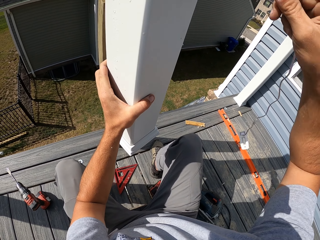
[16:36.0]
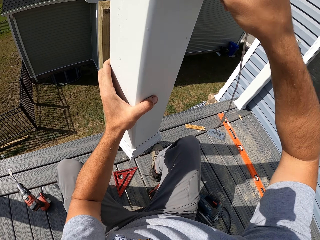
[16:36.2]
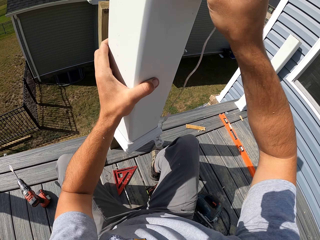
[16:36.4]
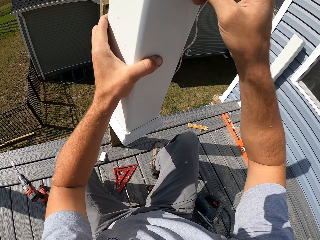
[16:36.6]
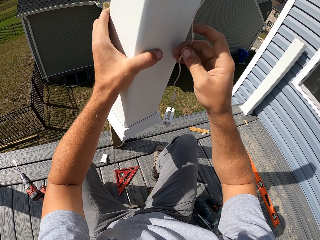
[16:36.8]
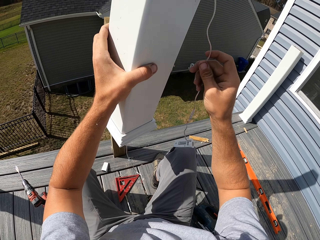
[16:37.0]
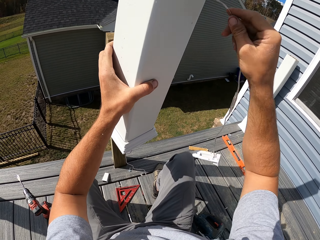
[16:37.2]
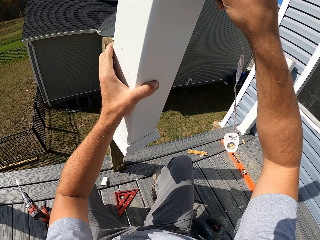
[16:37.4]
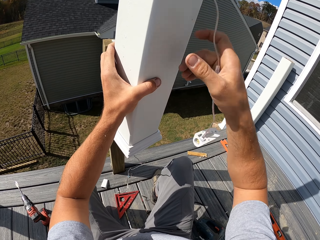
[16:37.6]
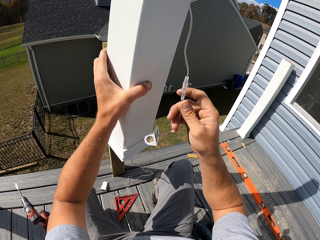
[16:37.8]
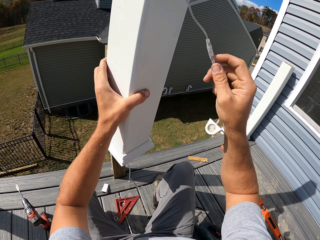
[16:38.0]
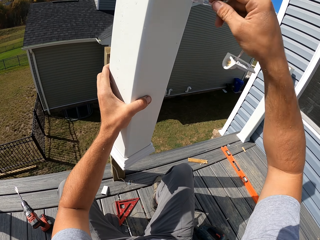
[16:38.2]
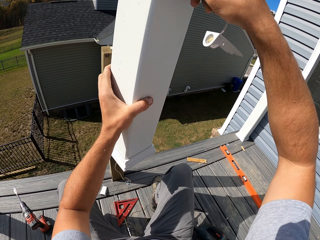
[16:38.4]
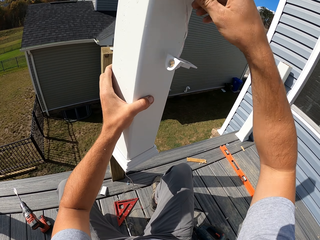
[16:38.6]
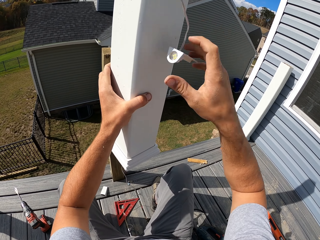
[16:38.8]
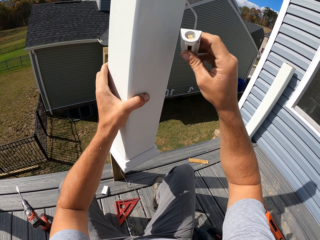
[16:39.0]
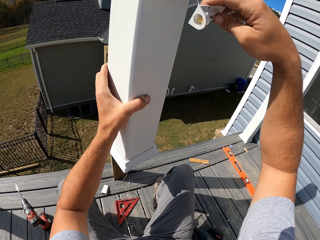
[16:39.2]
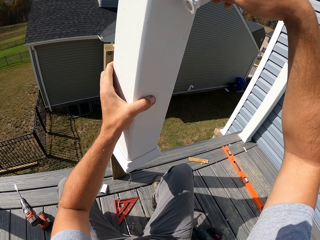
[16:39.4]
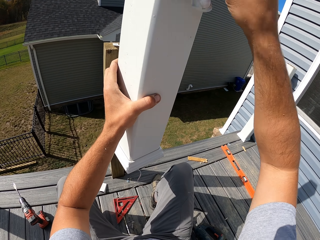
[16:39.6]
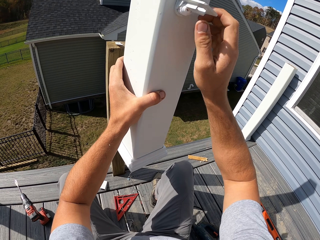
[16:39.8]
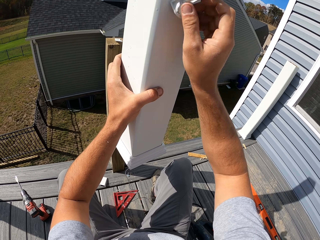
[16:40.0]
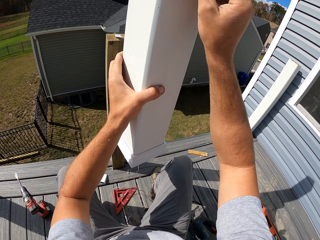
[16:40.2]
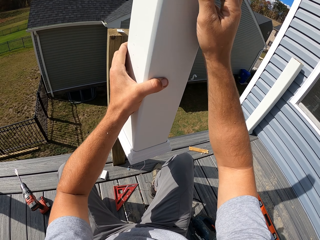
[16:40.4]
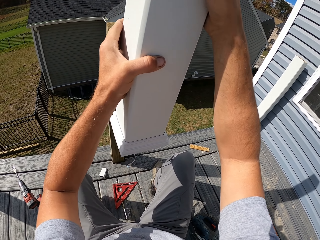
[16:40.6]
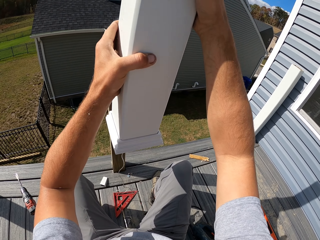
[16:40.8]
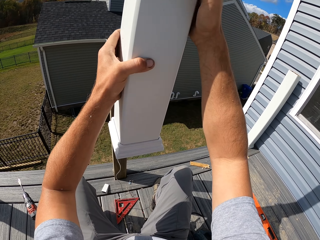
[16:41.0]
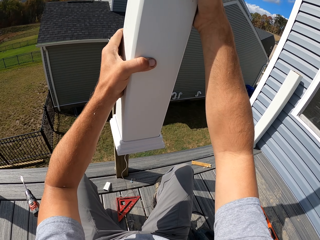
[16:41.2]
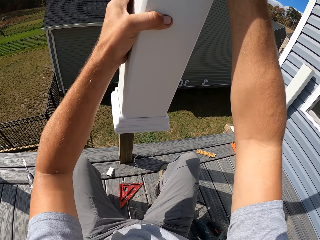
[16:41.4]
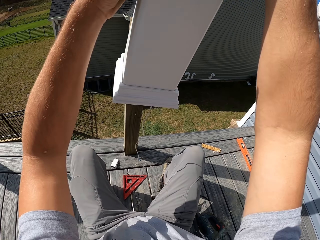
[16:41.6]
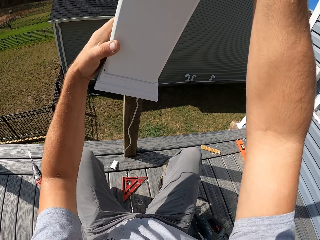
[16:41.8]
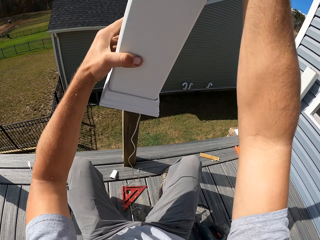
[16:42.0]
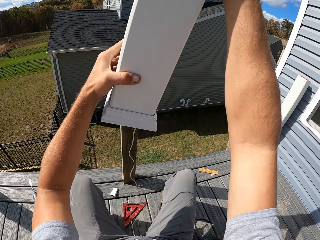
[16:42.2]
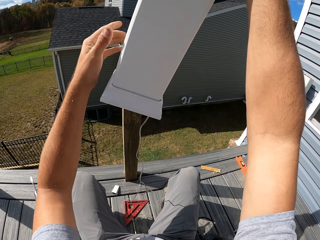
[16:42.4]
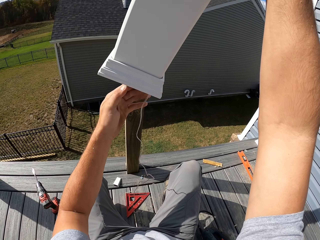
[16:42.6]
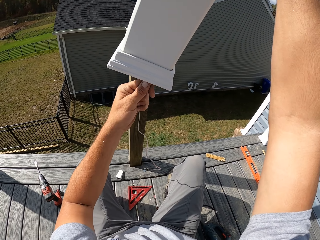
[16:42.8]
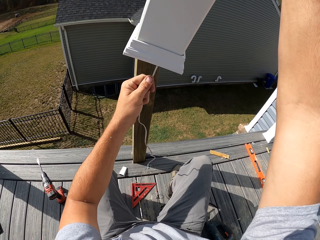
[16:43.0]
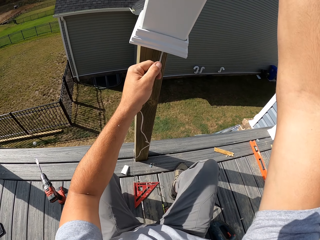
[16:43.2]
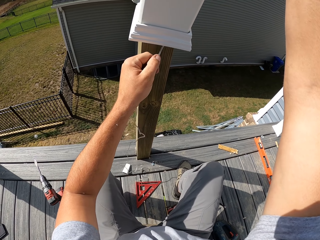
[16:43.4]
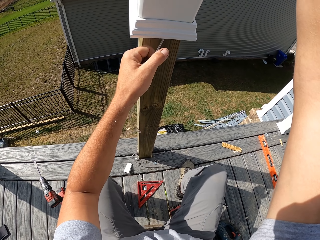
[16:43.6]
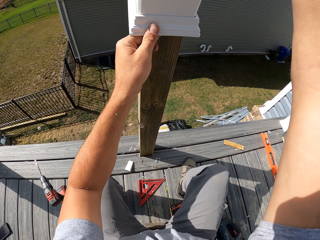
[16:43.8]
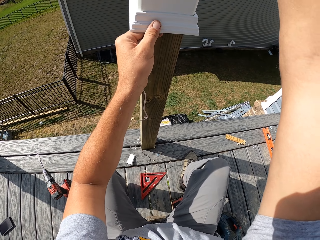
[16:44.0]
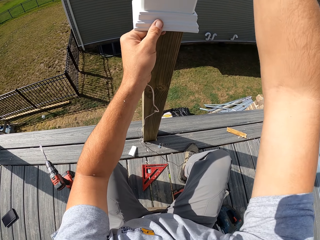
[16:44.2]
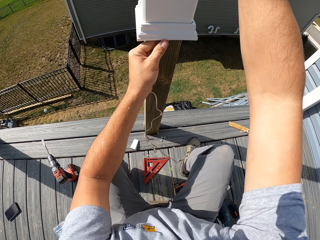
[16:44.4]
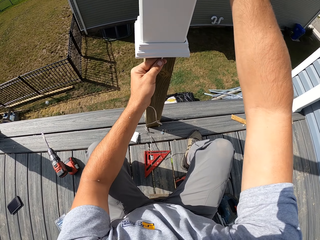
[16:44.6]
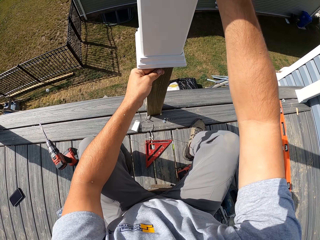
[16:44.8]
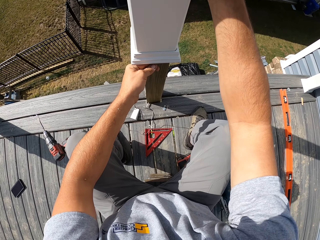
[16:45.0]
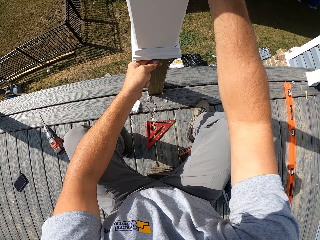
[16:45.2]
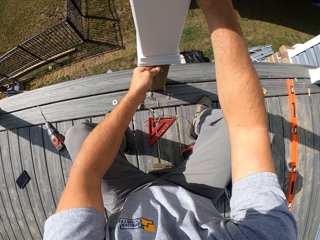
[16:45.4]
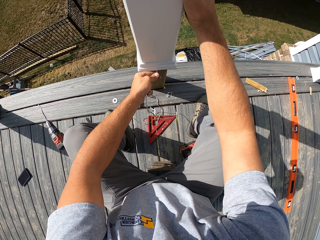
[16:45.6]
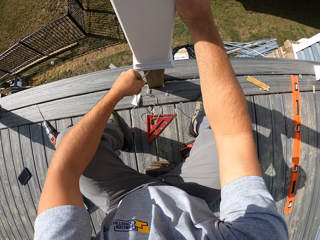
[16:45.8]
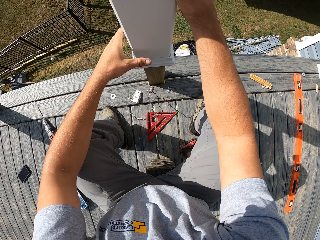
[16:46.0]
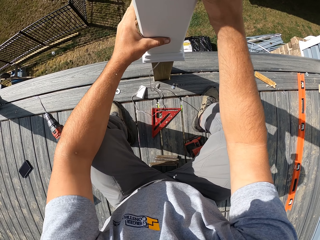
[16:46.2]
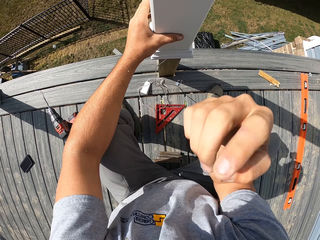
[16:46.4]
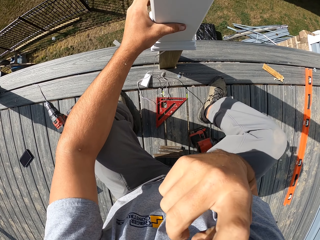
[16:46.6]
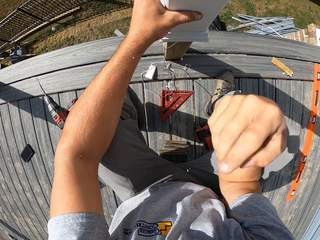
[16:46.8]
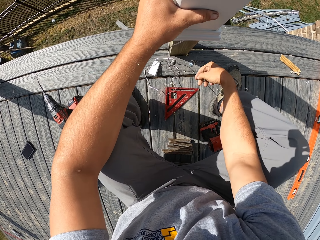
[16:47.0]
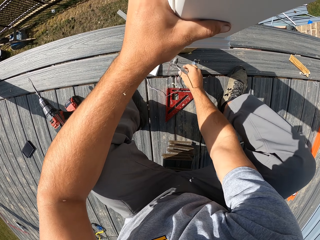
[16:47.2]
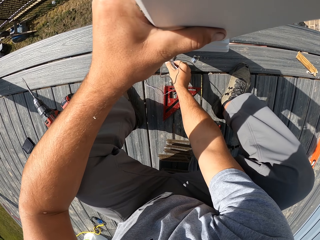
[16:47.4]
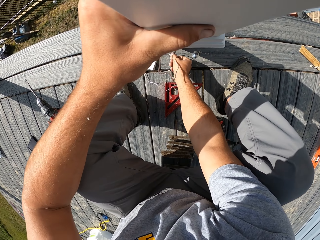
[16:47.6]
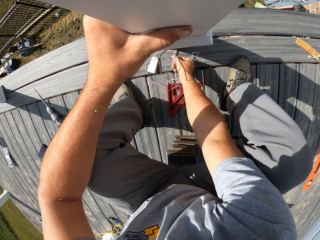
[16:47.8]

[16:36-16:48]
The camera wearer fixes the wood rail. They pull down the pole.

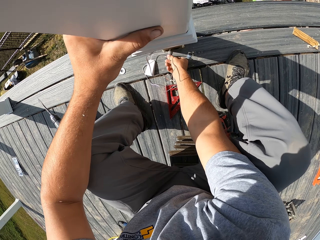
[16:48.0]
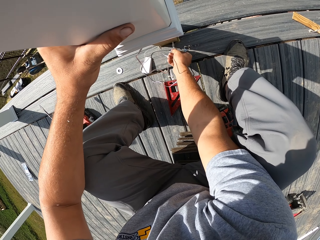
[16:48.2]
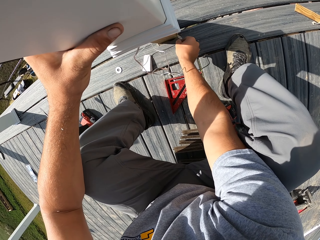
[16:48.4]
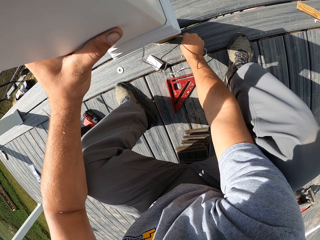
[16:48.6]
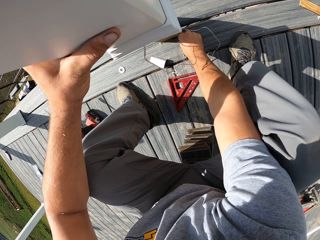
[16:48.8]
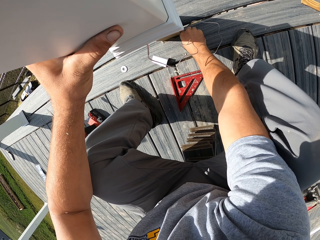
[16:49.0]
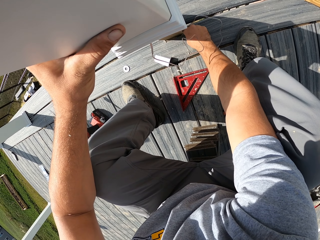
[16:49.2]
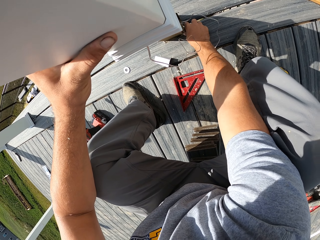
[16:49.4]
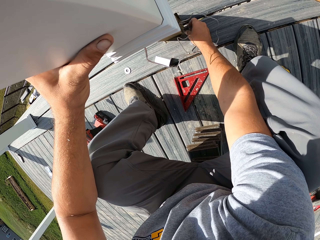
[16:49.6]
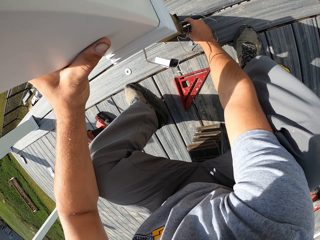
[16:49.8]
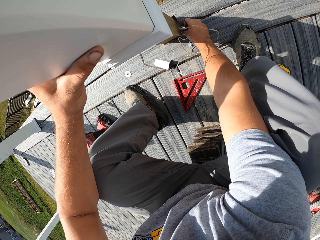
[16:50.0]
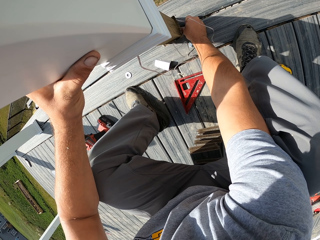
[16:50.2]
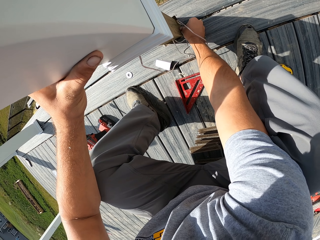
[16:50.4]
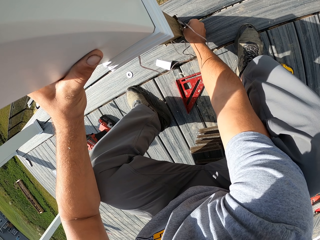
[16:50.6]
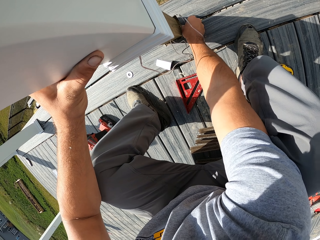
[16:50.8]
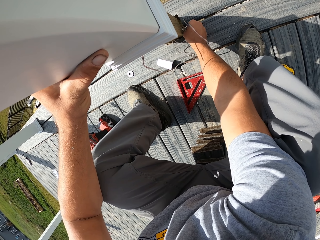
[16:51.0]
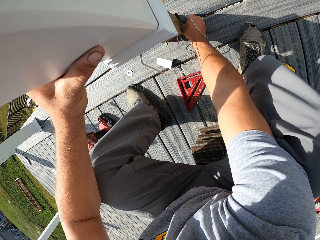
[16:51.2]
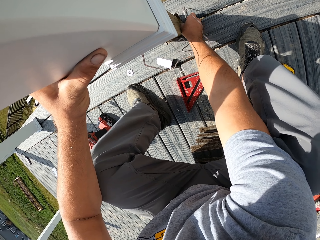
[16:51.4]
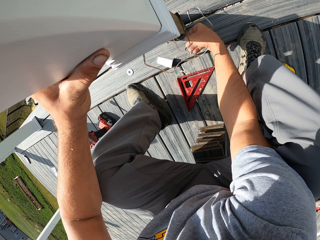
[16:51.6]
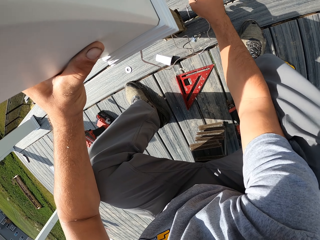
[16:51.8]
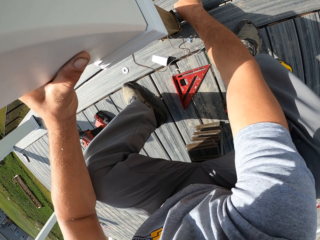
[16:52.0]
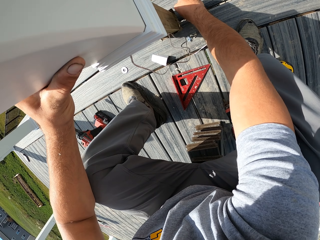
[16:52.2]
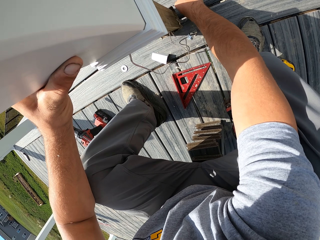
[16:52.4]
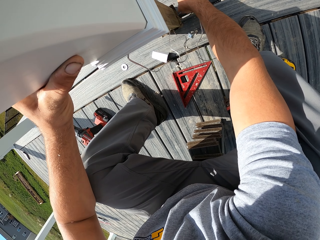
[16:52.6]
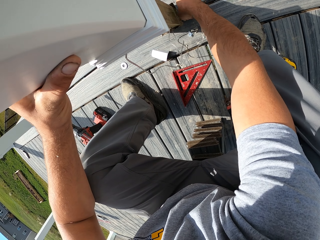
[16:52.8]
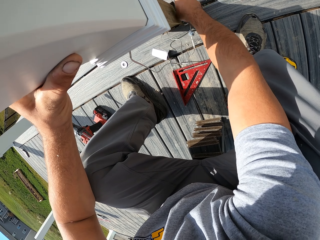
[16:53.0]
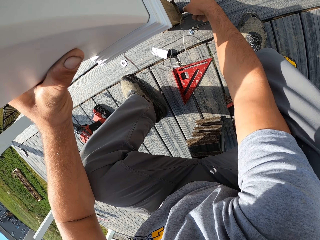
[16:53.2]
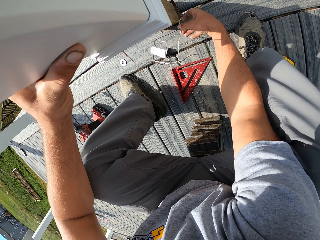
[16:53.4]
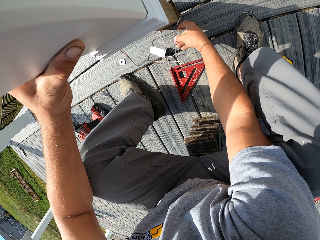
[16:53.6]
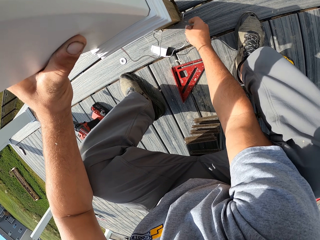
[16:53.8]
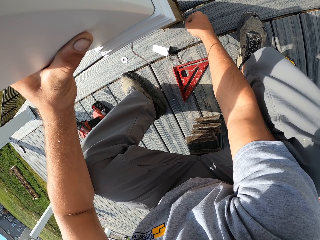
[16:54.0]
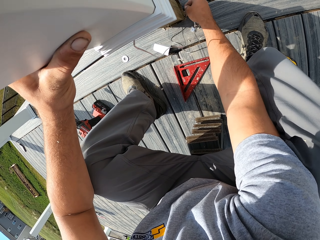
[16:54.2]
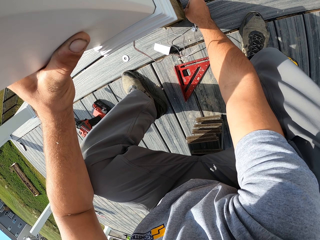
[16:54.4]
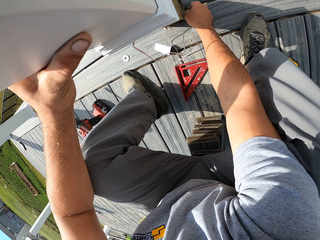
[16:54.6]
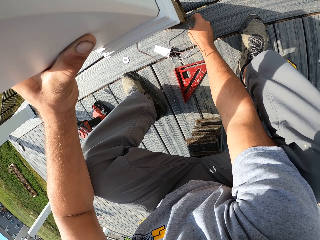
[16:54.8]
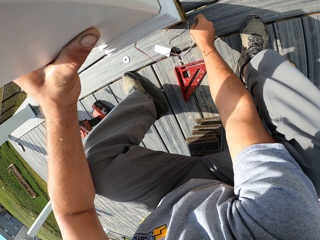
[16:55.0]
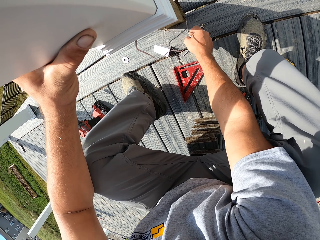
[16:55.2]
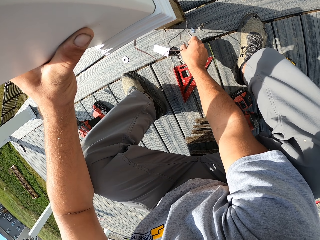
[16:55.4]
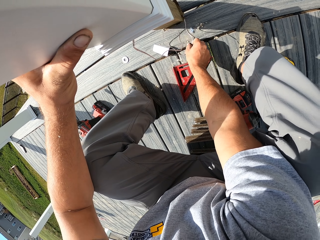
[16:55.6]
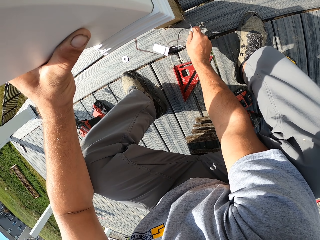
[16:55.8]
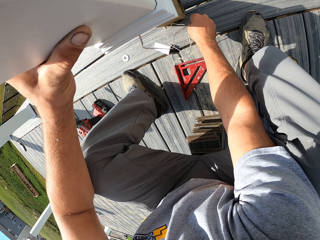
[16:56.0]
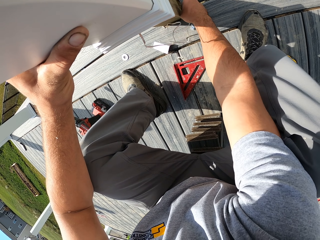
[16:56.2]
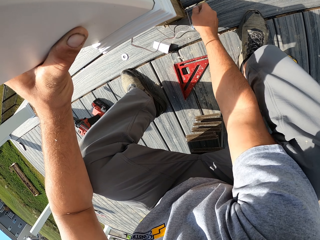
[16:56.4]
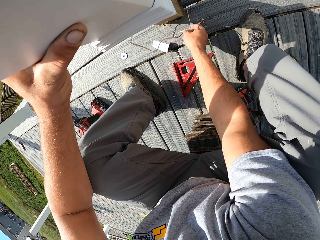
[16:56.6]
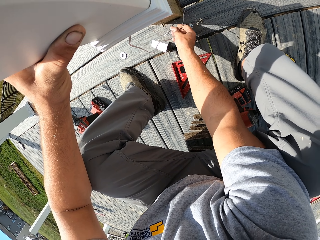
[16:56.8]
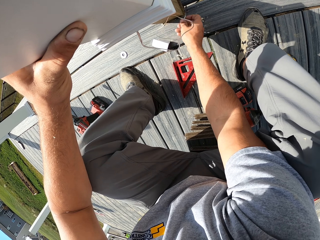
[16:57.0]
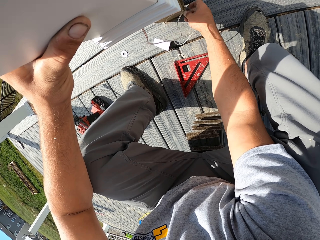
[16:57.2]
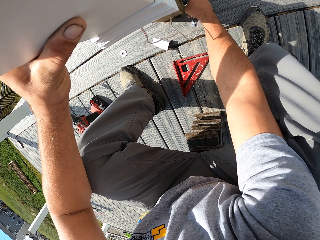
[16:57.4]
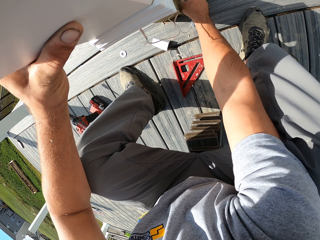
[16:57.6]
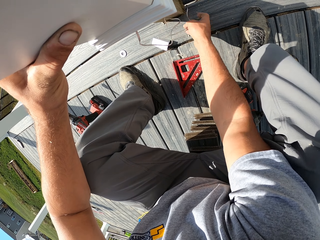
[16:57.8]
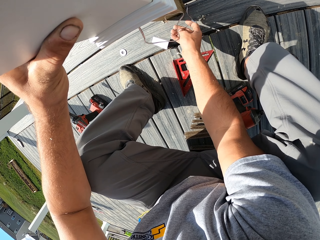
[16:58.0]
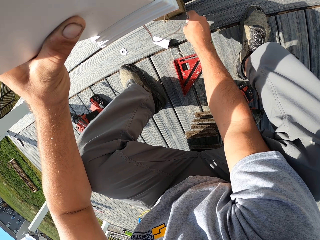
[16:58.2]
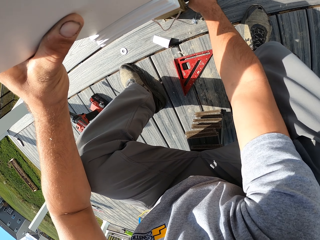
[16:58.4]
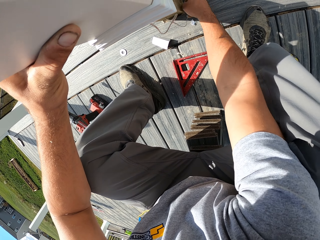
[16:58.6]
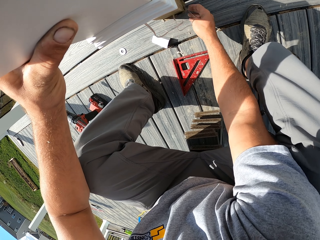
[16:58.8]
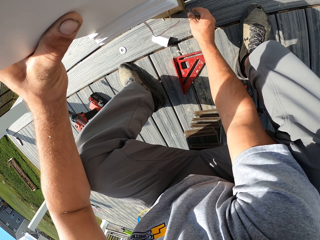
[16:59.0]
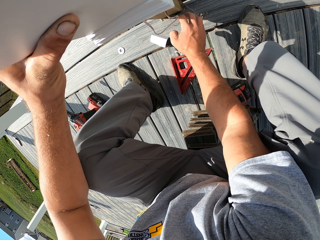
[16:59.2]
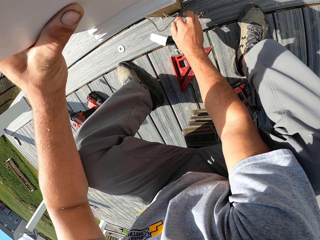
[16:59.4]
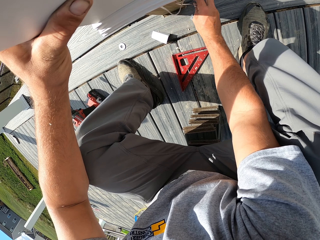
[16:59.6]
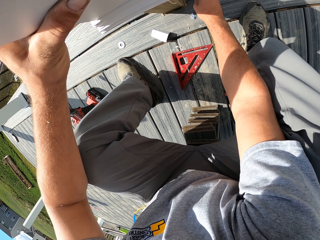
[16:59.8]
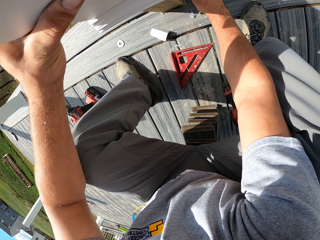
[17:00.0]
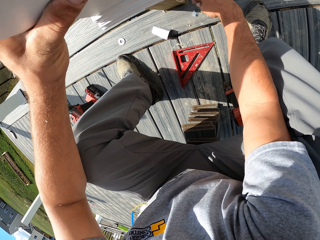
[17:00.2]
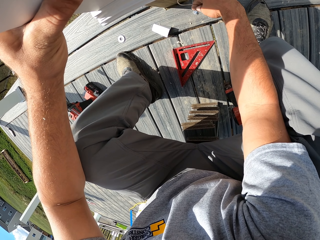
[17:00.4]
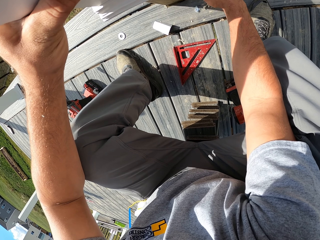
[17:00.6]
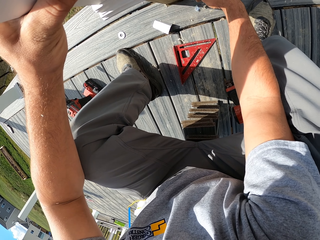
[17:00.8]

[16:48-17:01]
The camera wearer adjusts the wire. They hold the cable.
